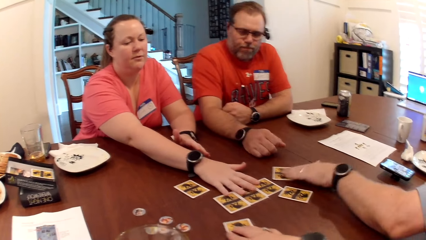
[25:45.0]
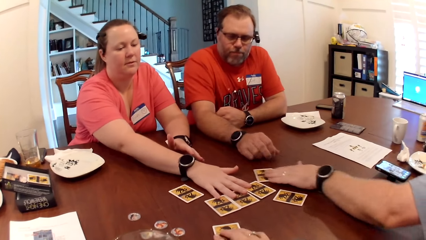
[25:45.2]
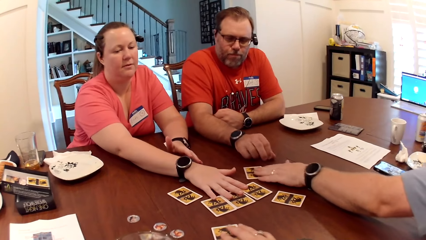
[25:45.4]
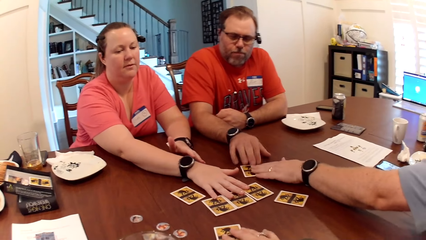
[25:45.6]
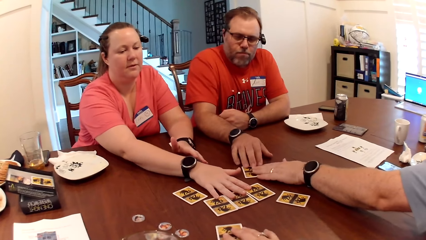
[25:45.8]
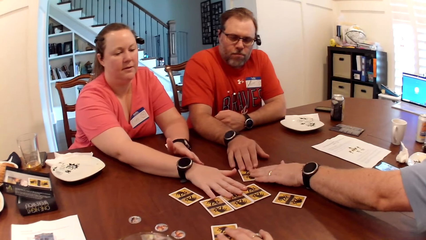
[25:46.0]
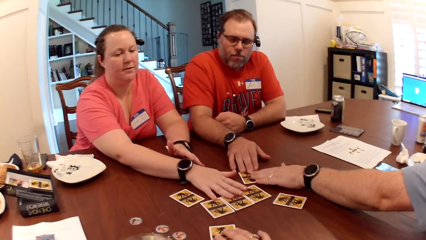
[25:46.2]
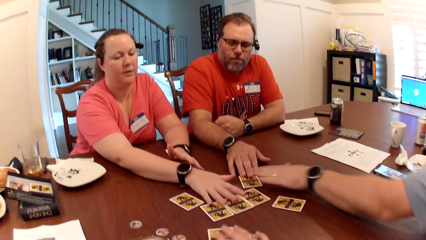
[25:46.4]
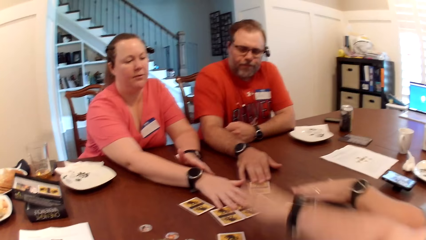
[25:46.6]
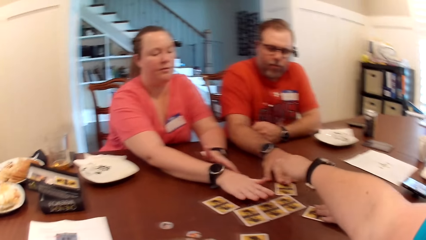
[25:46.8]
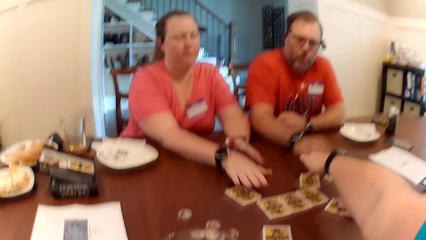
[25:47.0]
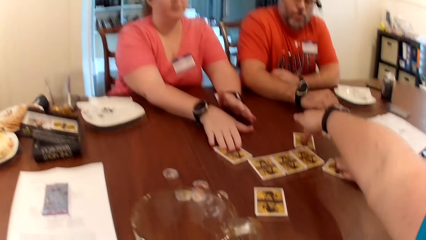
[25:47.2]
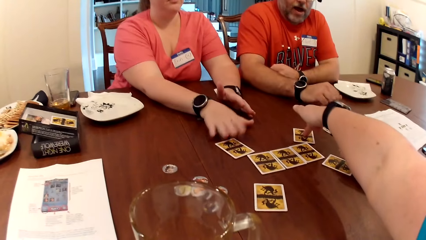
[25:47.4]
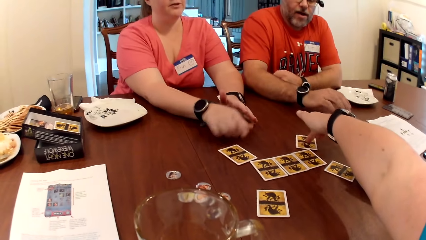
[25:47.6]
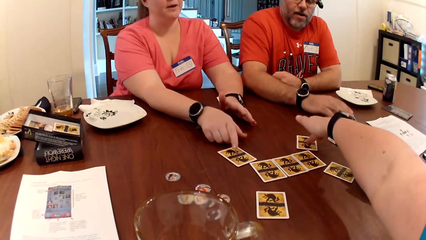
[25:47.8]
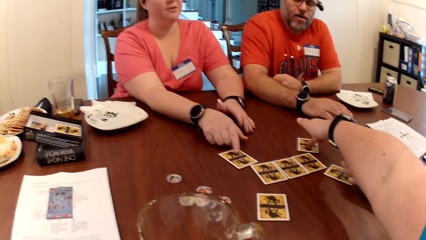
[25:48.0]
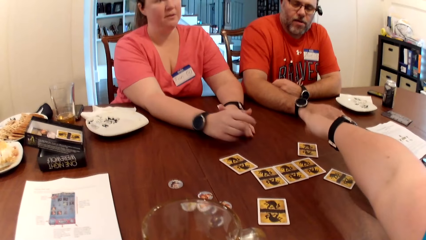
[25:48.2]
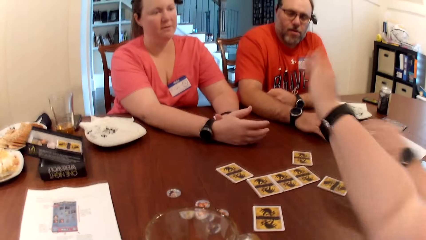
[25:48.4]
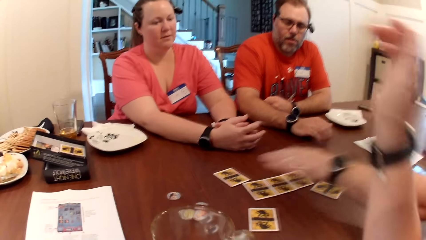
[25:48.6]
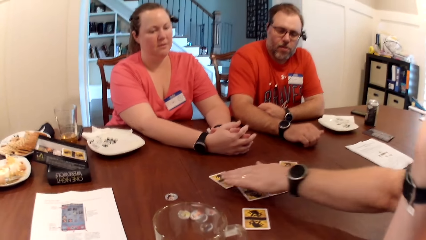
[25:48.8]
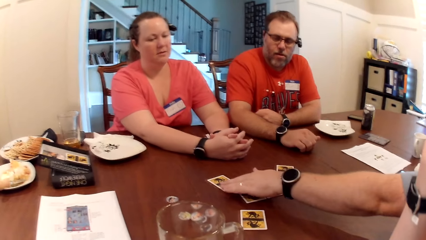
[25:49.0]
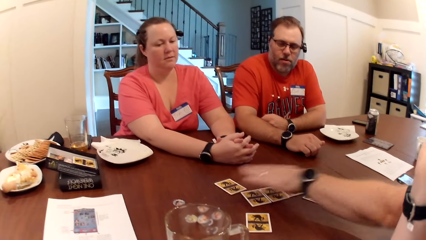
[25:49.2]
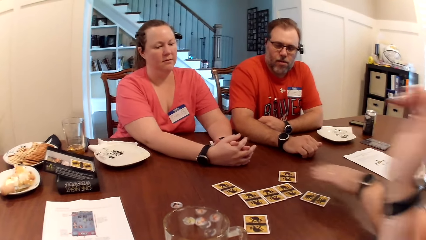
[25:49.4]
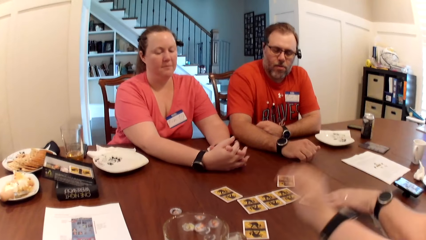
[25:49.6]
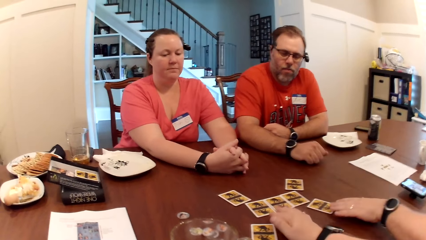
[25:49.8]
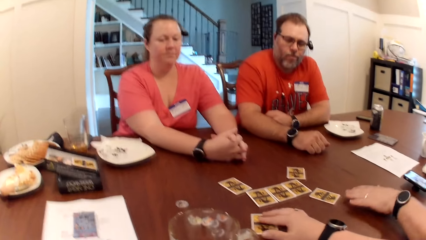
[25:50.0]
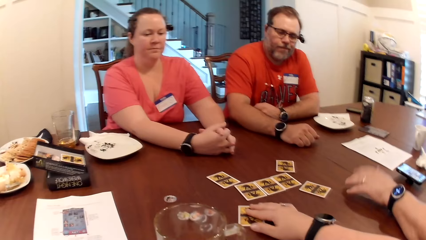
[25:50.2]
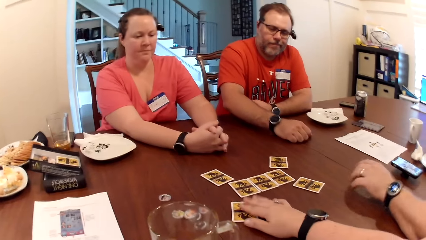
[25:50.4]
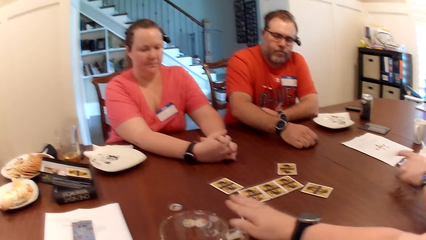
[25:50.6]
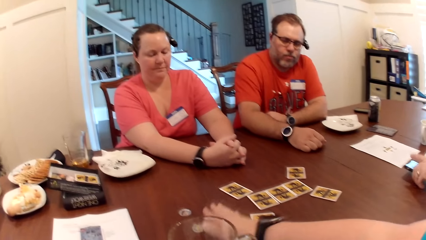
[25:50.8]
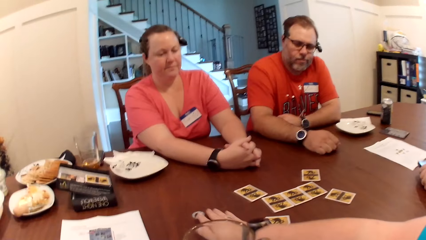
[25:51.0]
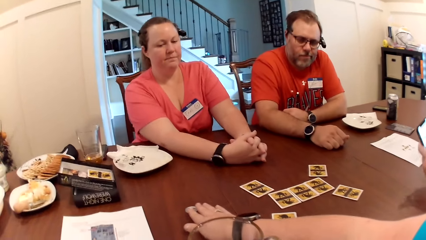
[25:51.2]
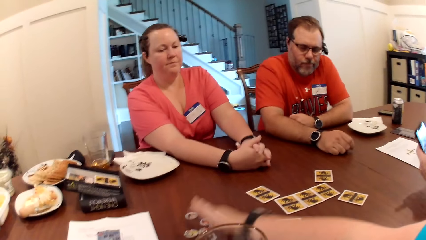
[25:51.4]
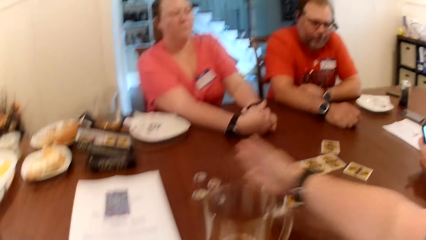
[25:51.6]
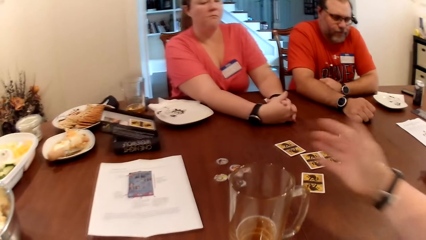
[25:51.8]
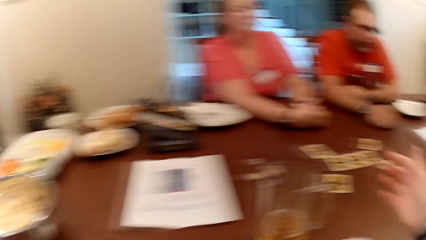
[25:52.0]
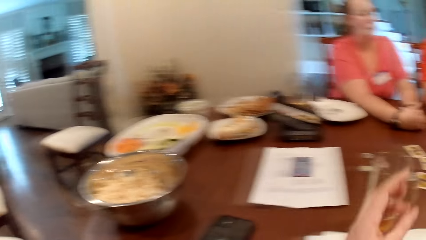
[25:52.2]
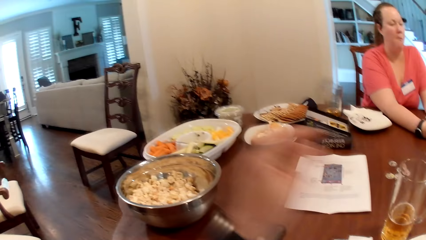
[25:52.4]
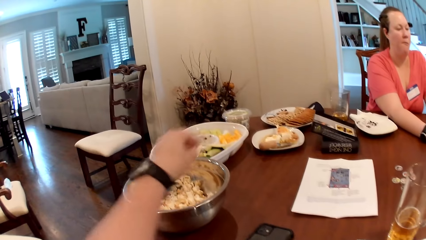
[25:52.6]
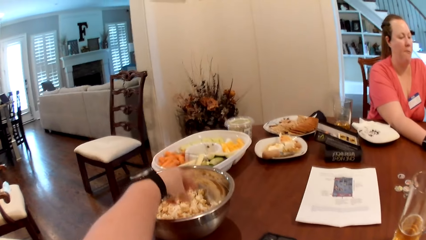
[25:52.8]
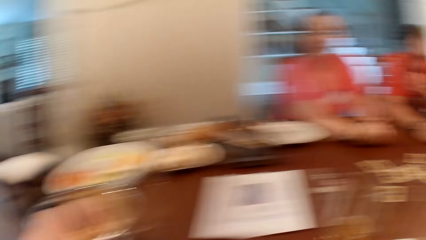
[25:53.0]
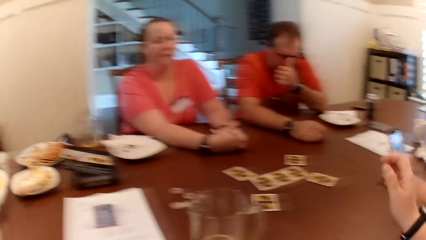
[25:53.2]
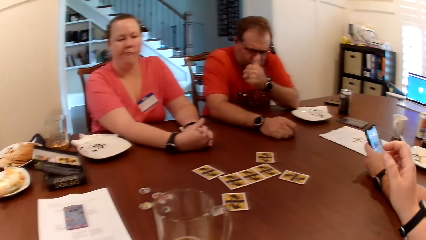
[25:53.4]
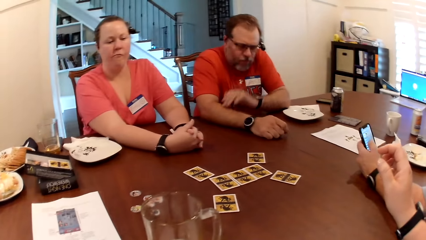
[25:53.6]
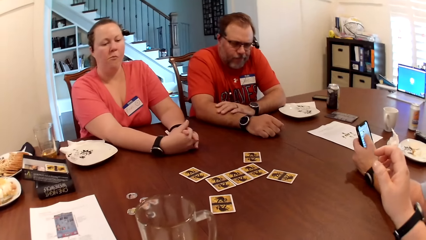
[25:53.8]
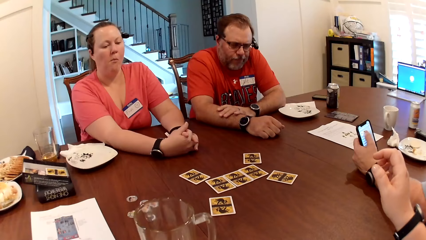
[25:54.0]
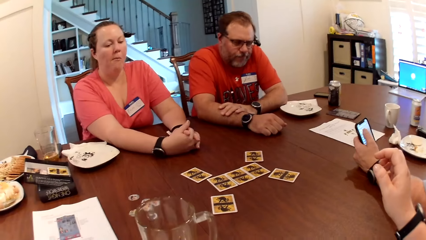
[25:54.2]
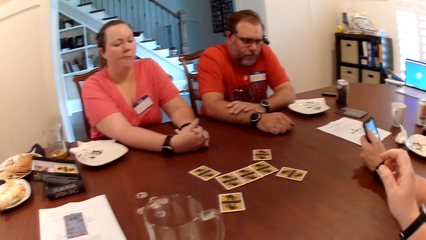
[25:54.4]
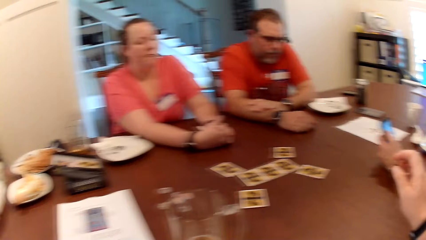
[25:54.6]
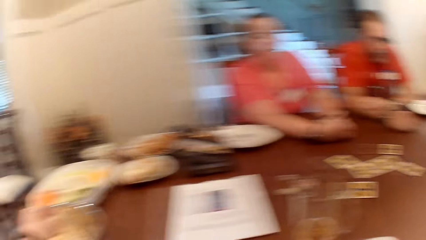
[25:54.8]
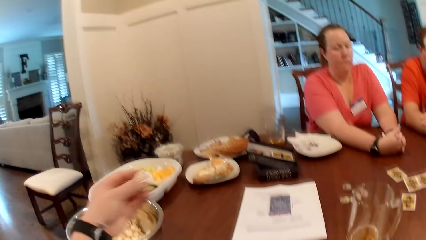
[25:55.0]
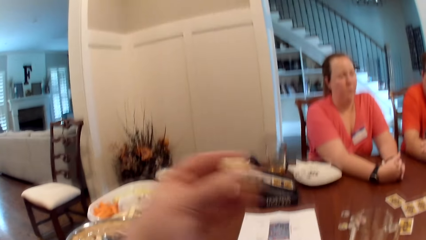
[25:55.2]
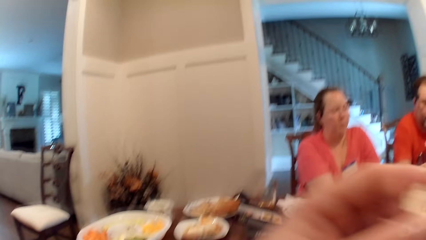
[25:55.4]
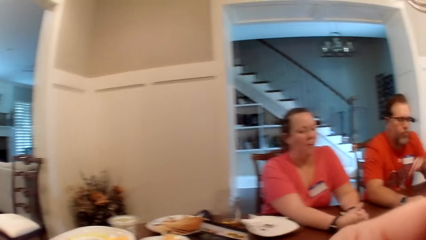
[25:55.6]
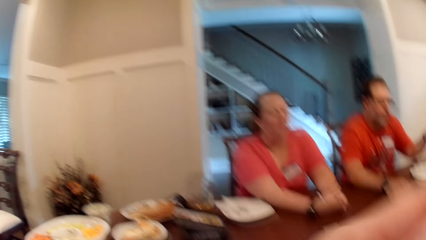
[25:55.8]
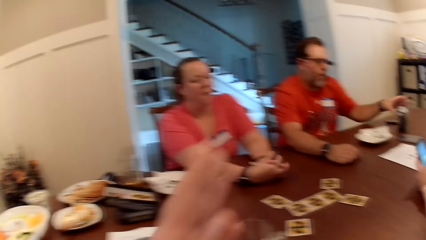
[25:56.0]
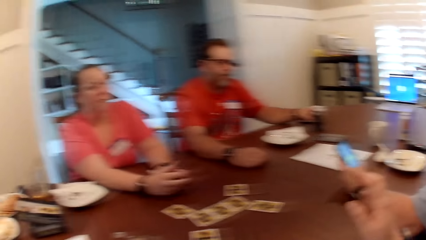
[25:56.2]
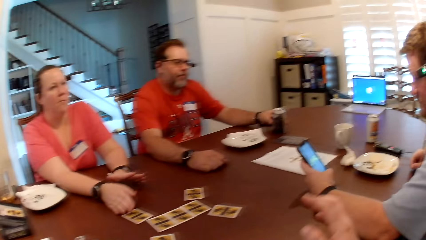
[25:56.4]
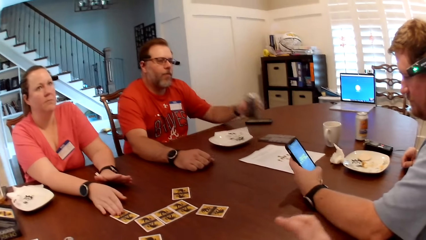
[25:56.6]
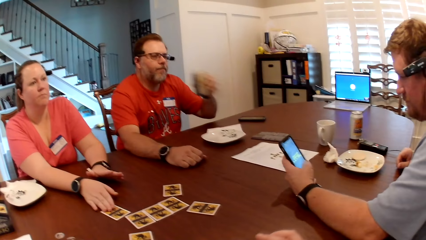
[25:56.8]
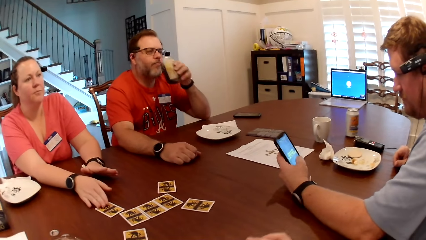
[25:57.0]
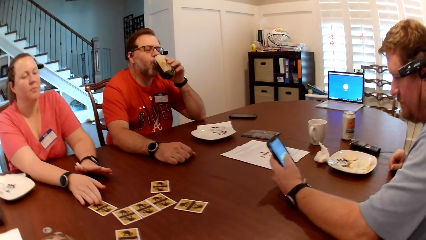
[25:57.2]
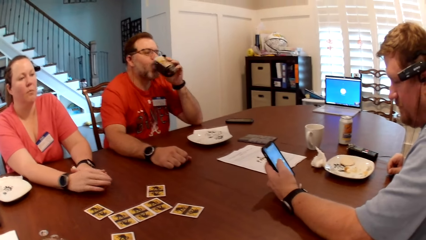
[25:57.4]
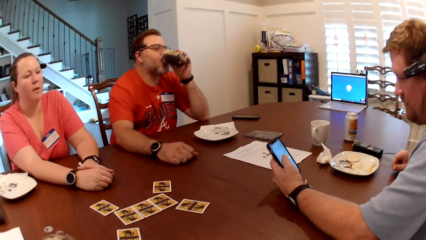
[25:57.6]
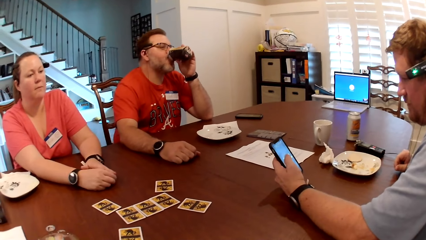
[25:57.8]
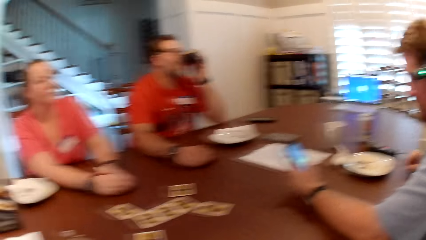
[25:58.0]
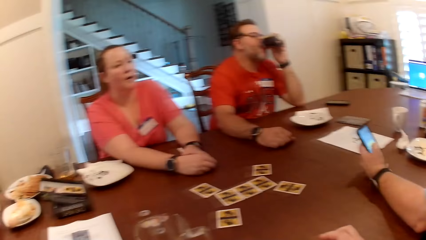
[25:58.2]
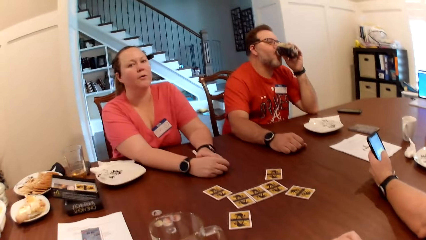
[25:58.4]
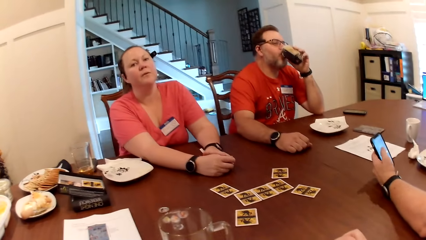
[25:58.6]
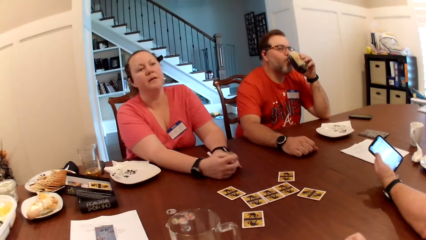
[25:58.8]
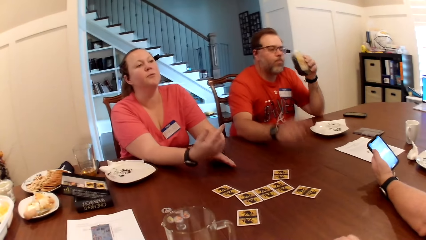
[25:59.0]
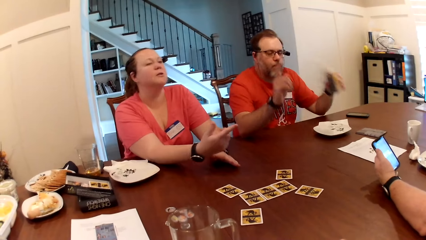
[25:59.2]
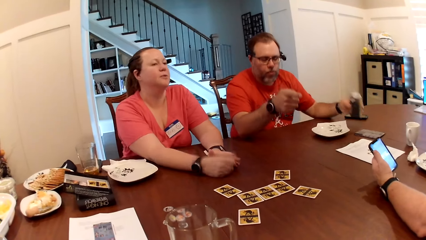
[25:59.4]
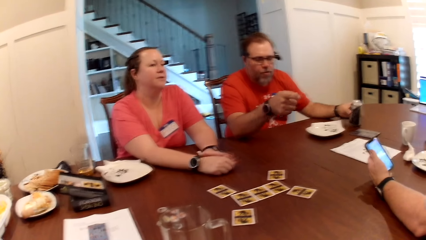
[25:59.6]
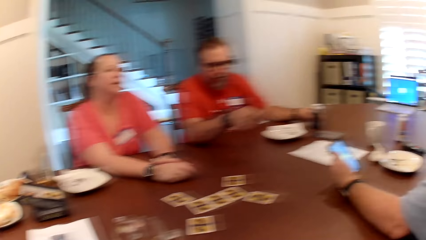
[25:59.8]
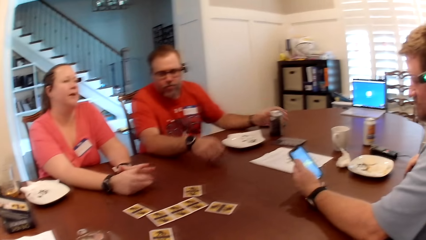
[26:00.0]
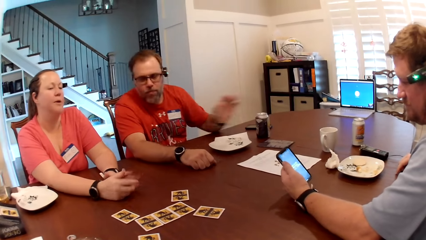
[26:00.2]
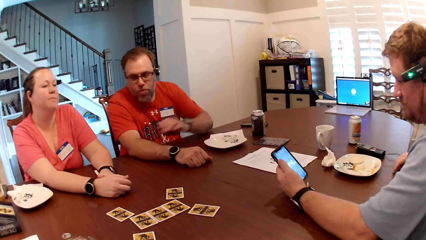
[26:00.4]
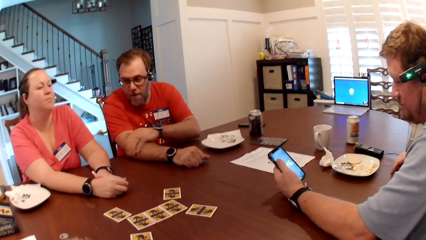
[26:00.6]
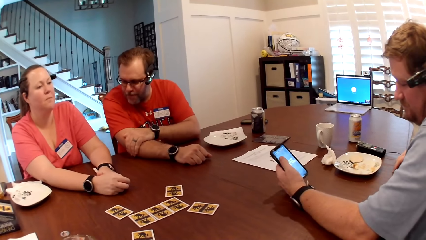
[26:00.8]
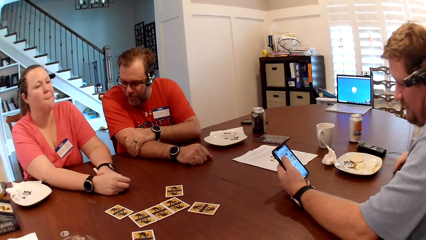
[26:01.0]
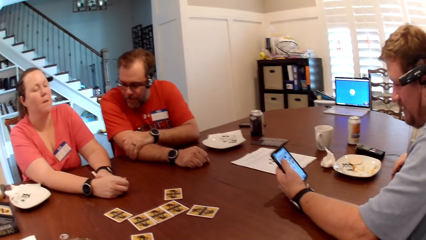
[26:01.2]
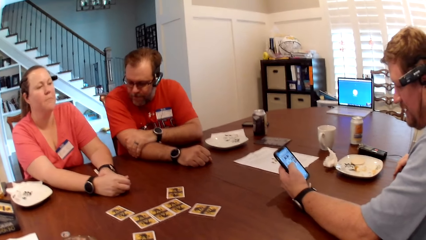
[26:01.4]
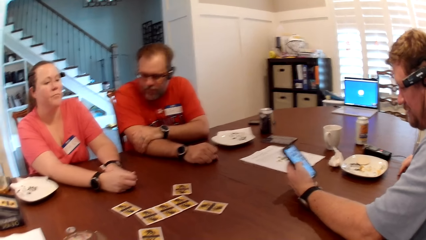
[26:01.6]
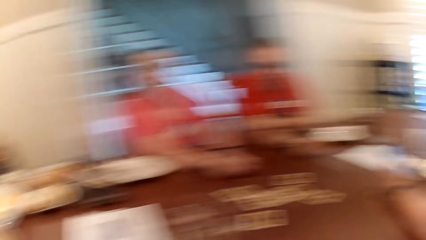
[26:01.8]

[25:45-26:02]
The man moves his card on the table with his right hand. The camera wearer gestures with her right hand. Another man touches the cards on the table. The camera wearer moves the game tokens on the table with her right hand. The other man picks the phone from the table with his left hand. The camera wearer puts her left hand in the bowl of popcorn. She picks some popcorn in the bowl. The other man operates the phone with his left hand. The camera wearer eats popcorn with her left hand. The first man picks up his beer can with his left hand and drinks from his beer can with his left hand. The other man operates the phone. The woman converses with the first man and the other man. The woman gestures with both hands. The first man gestures with his right hand, drops his beer can on the table with his left hand, drops his hand on the table, and drops his left hand on his right arm.
